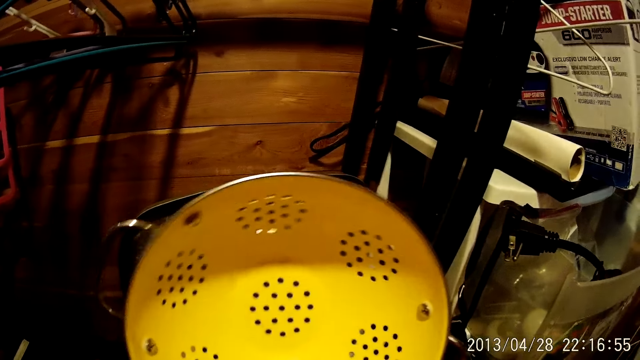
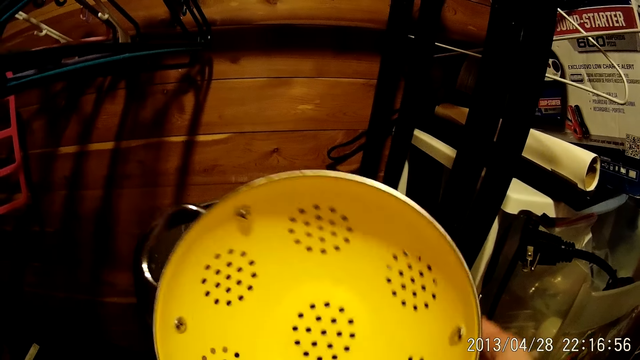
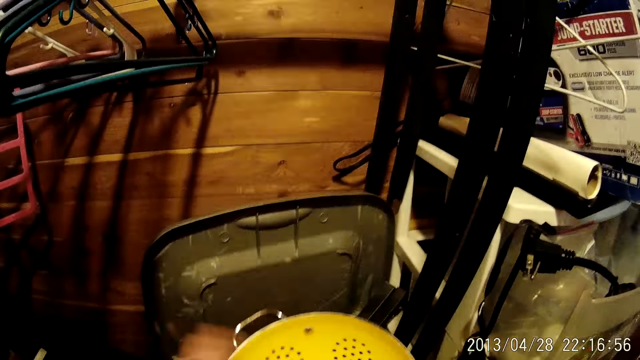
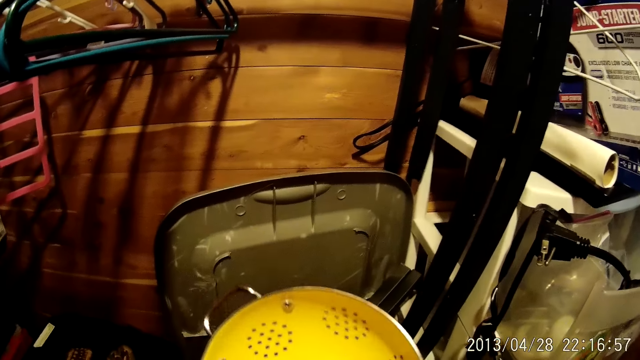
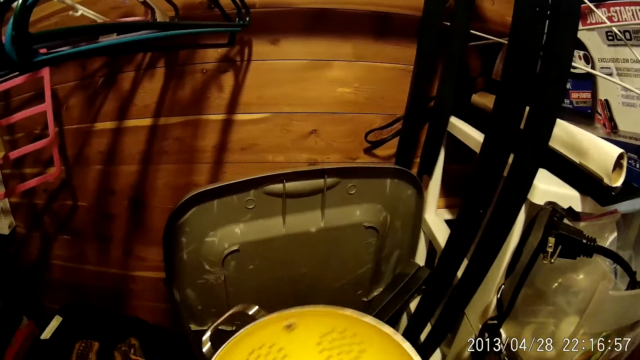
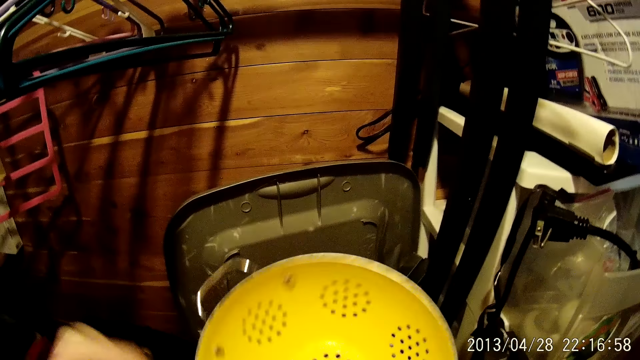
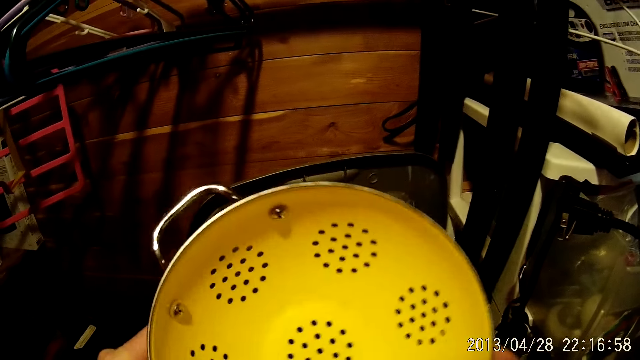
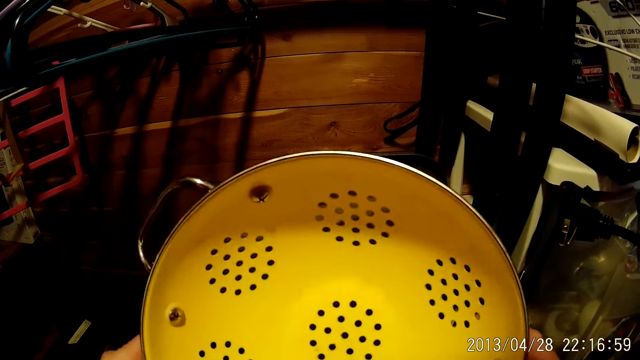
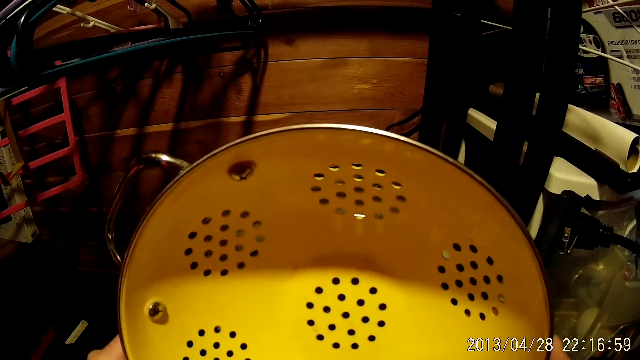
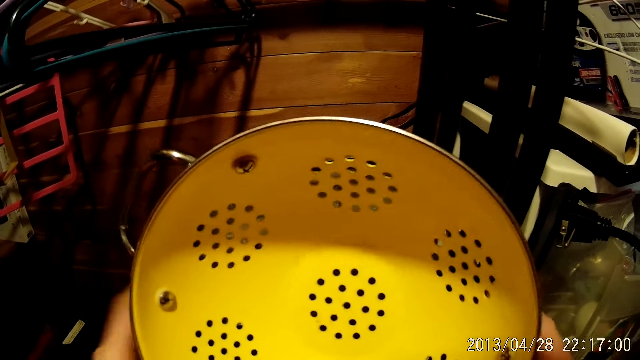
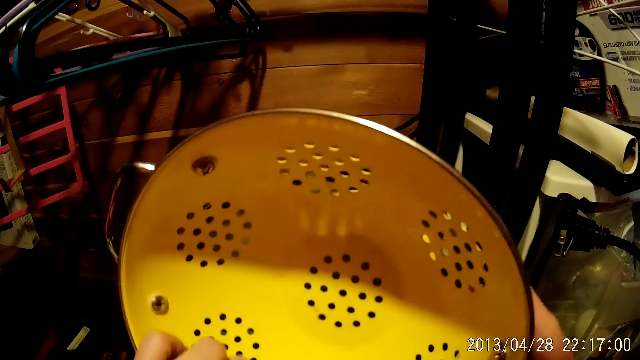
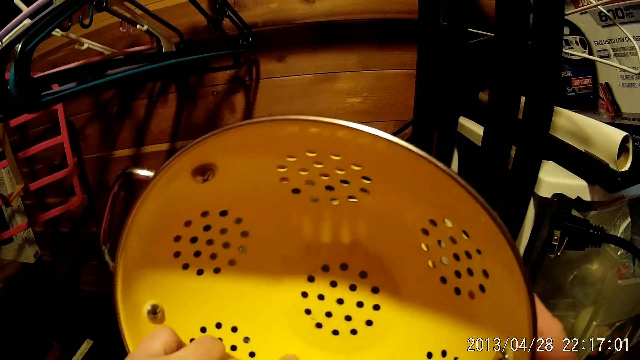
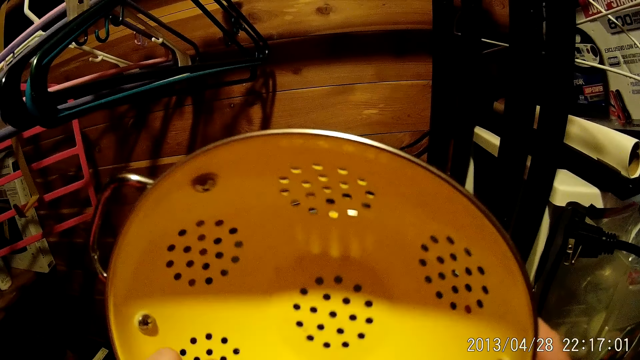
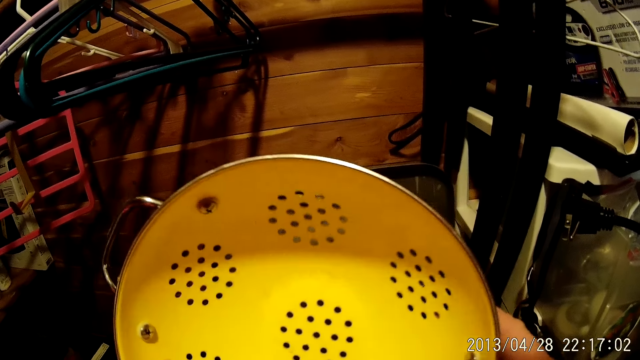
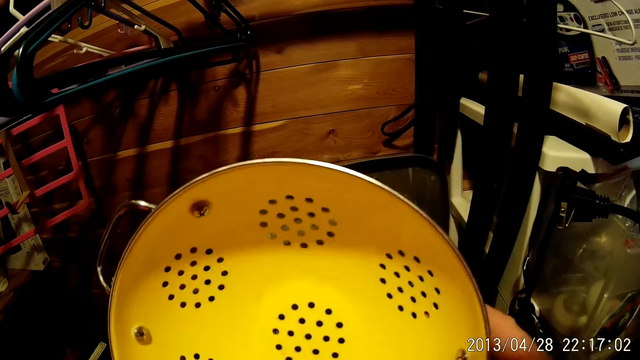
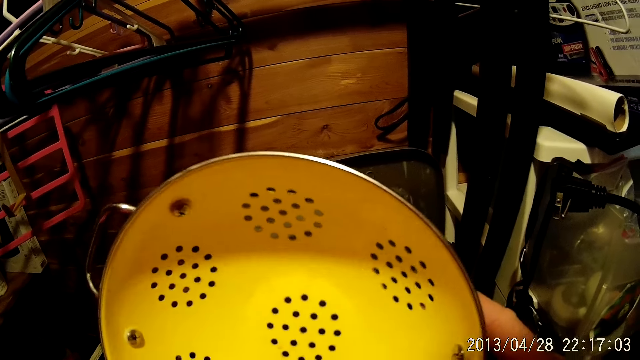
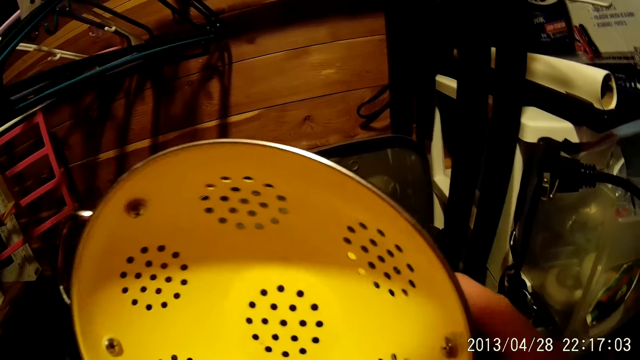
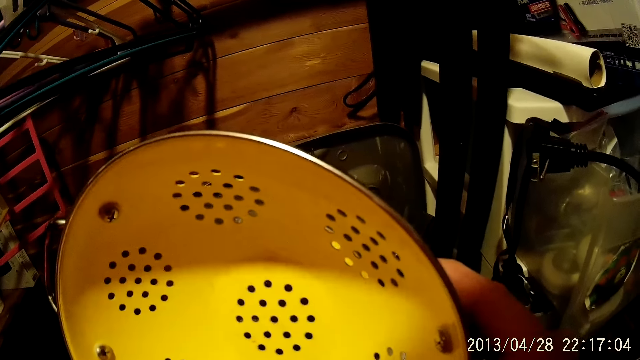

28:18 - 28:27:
The camera wearer wipes the bowl with the serviette. They look at the bowl. They touch the cooking pot.

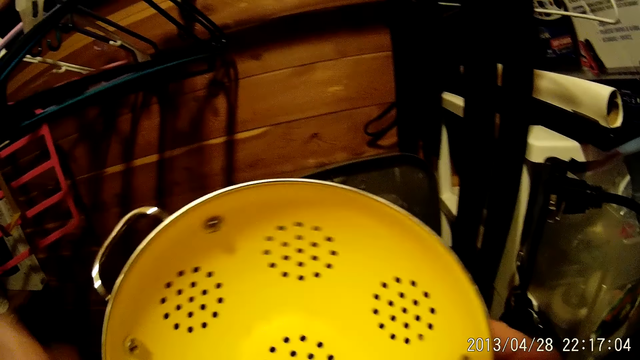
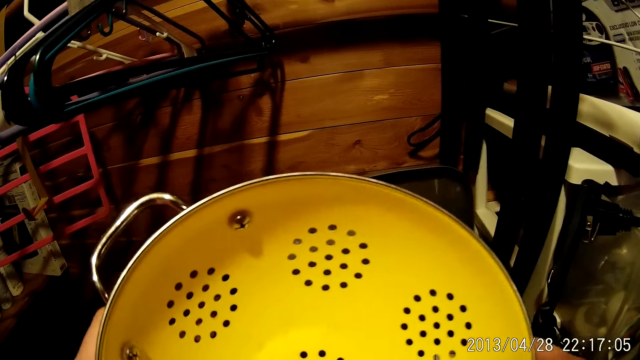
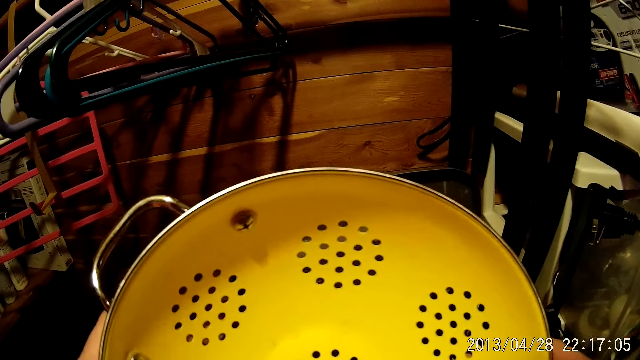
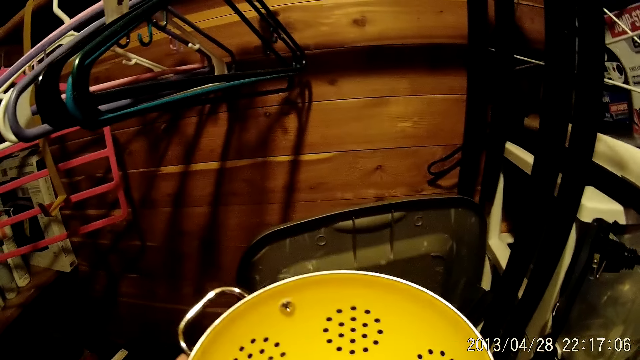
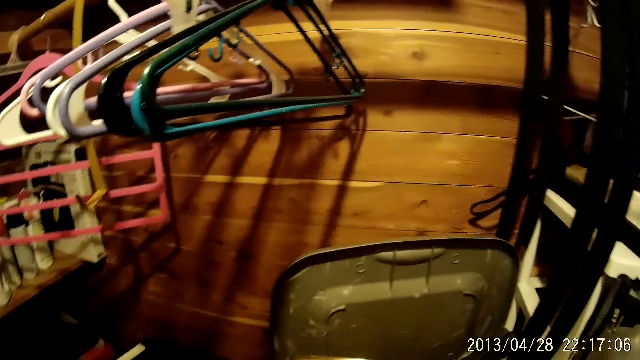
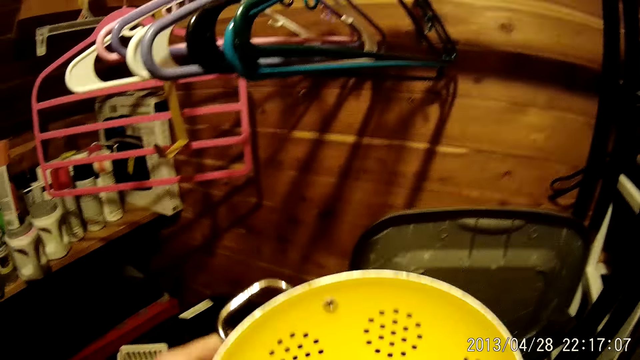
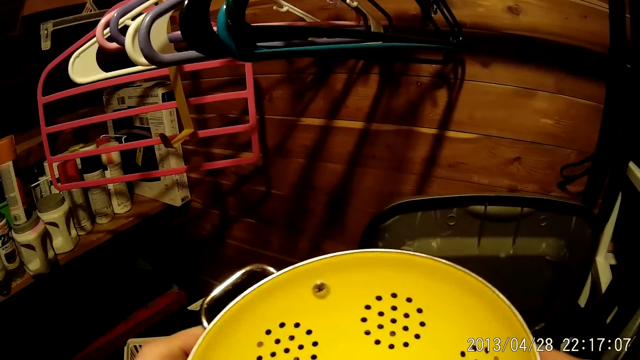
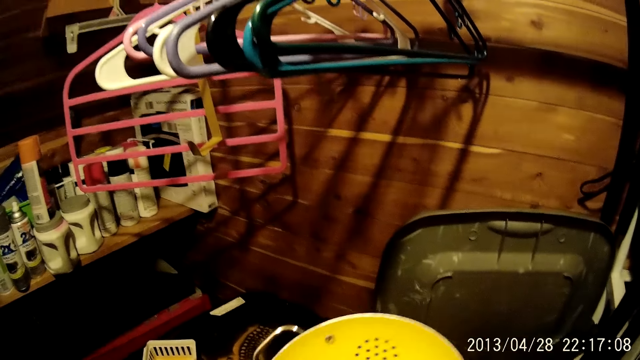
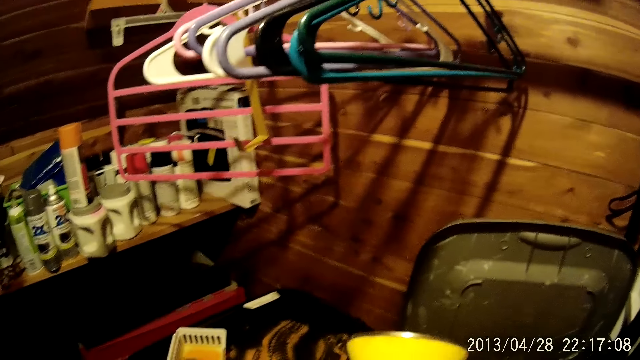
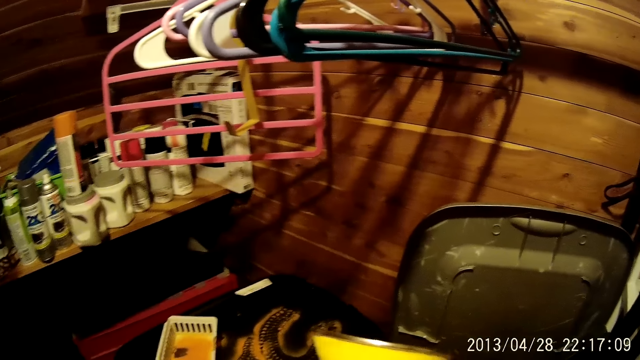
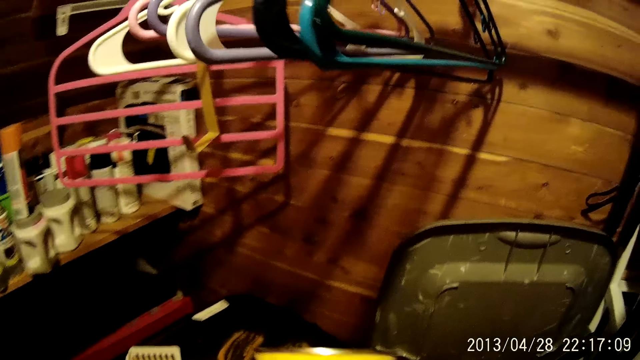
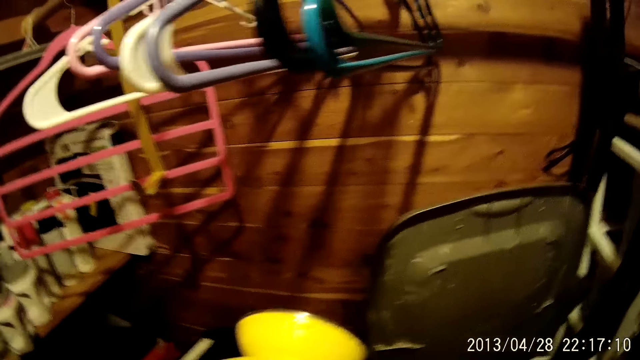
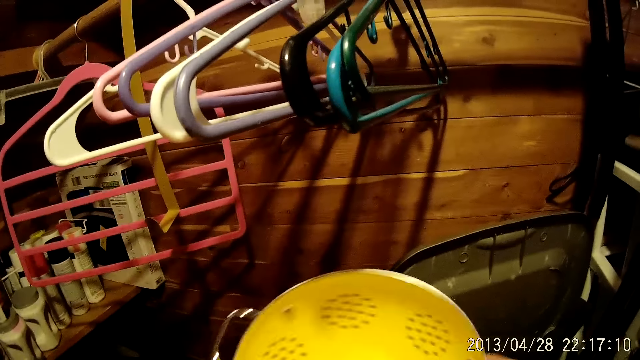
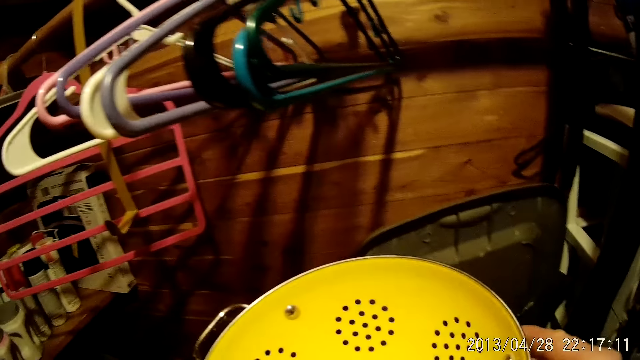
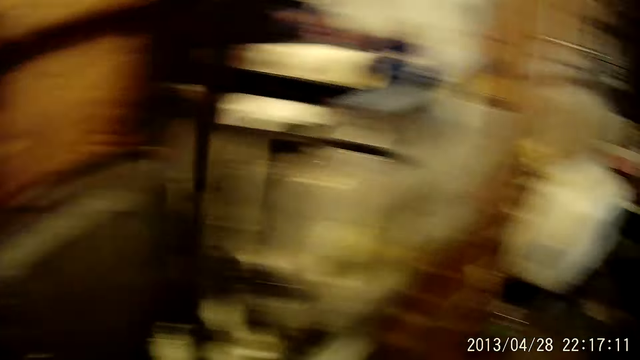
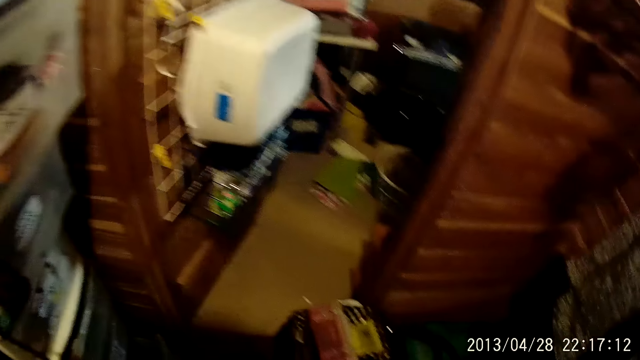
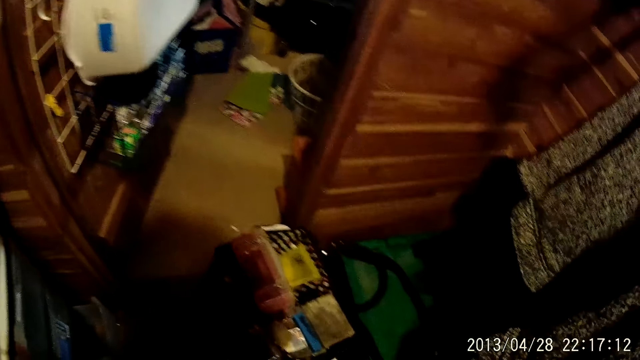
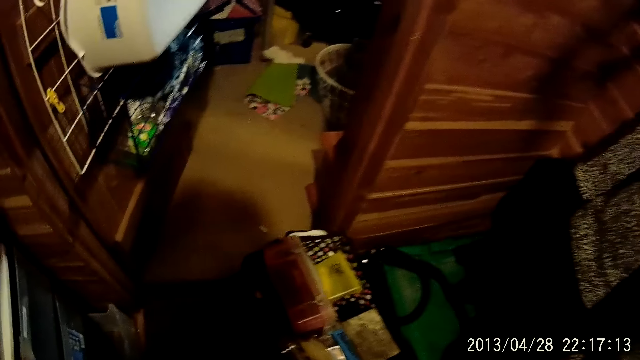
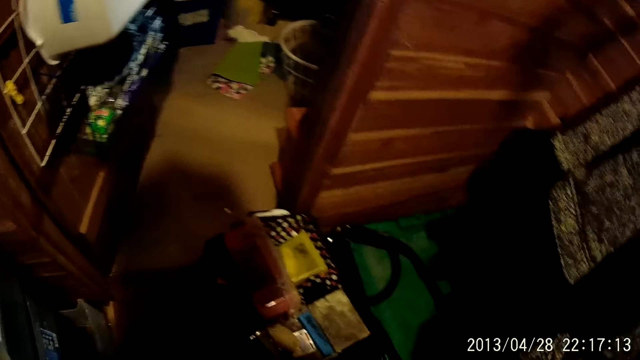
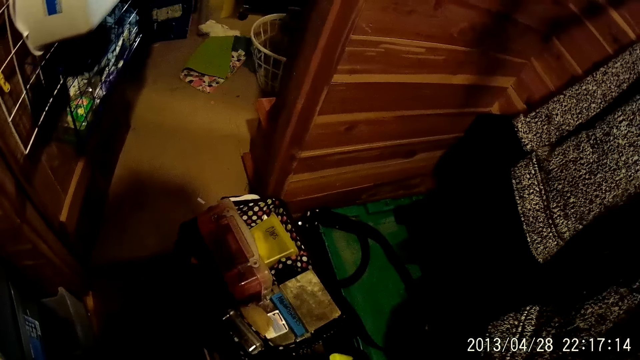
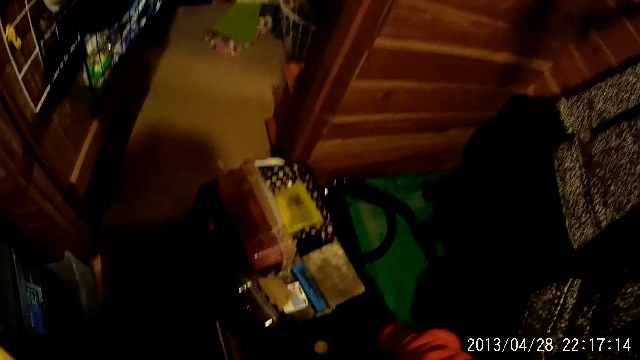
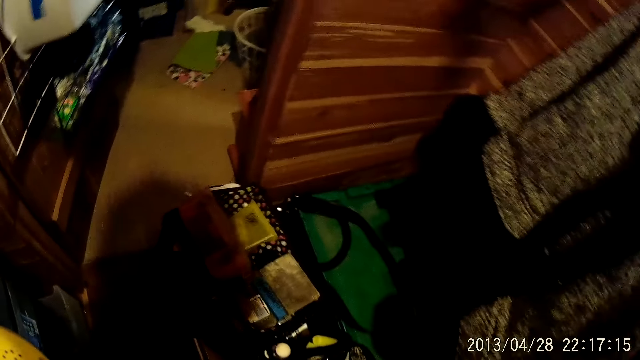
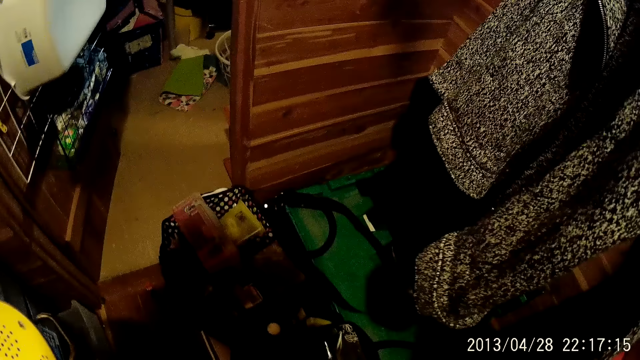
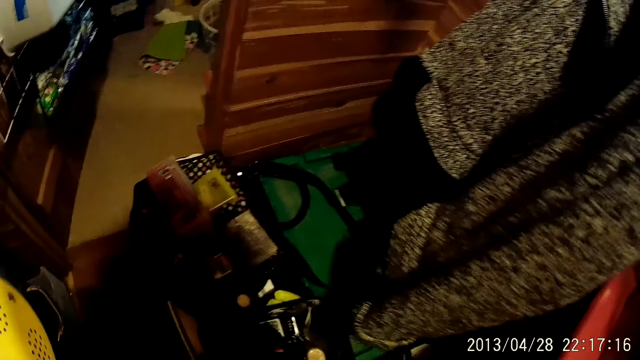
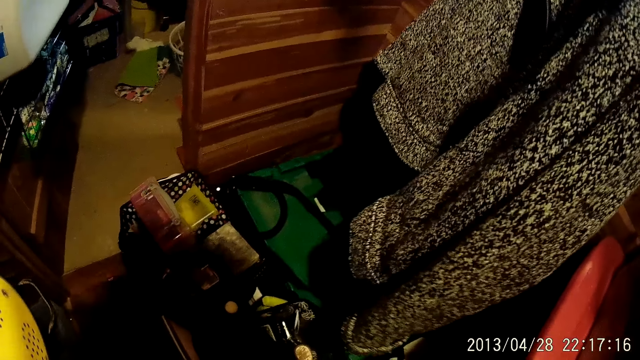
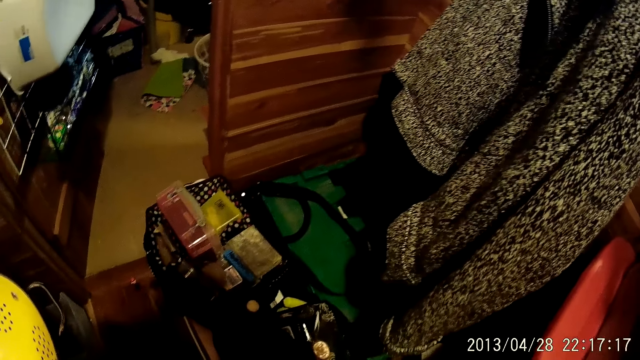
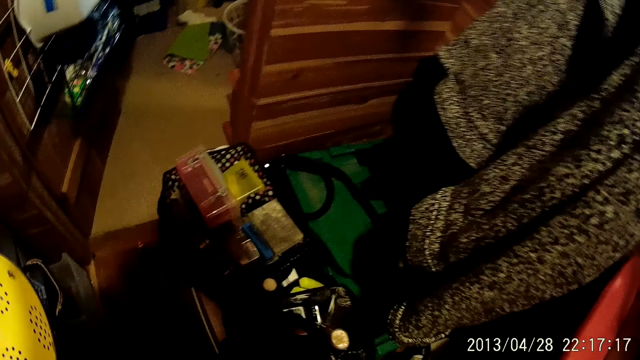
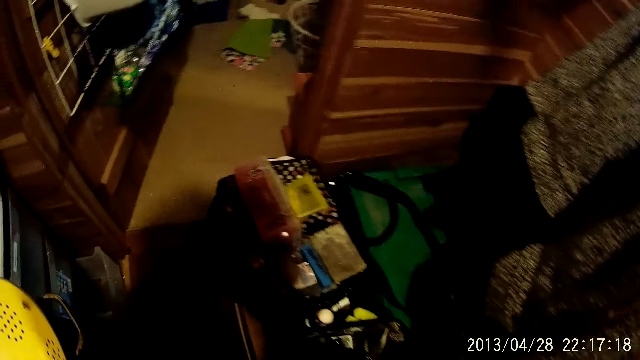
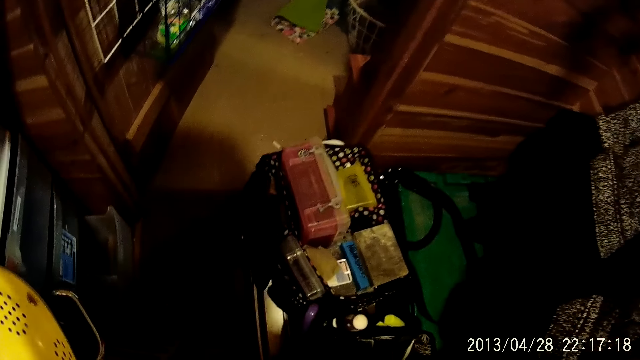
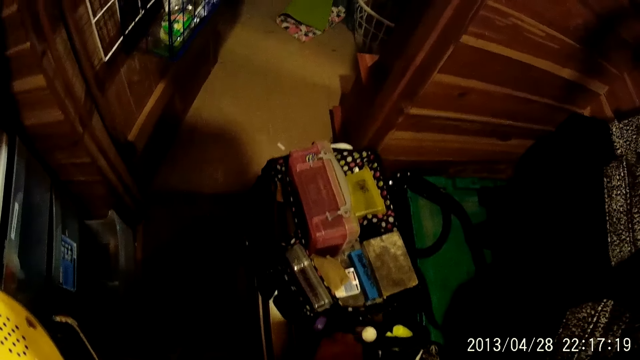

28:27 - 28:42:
The camera wearer turns the bowl. They scrub the cooking pot using the sponge. They walk in the house. They touch a cloth on the hanger.
